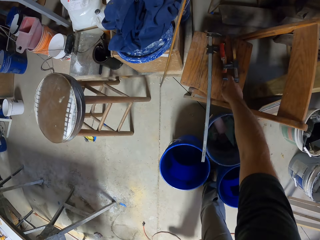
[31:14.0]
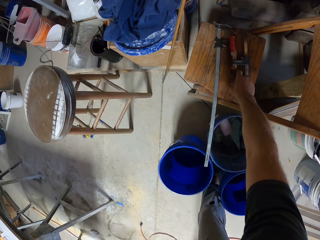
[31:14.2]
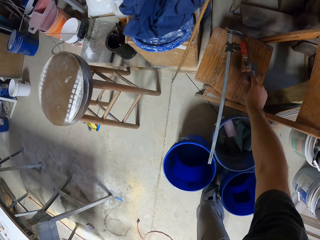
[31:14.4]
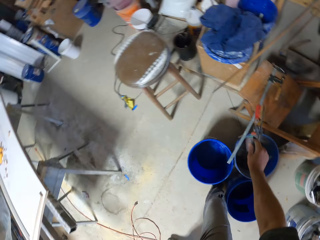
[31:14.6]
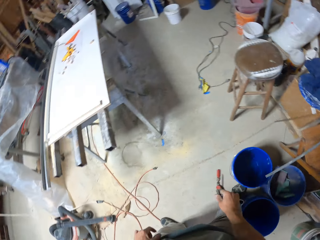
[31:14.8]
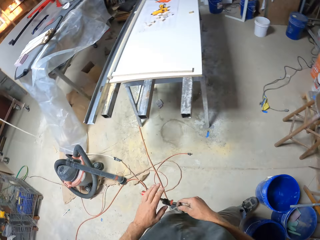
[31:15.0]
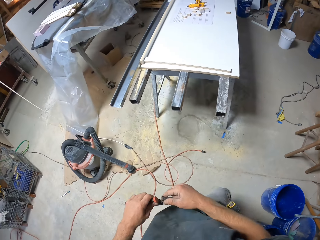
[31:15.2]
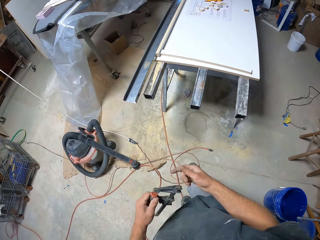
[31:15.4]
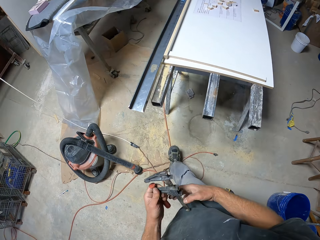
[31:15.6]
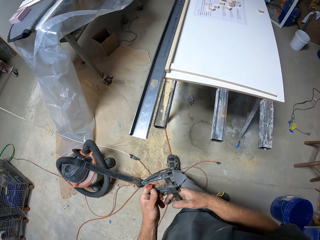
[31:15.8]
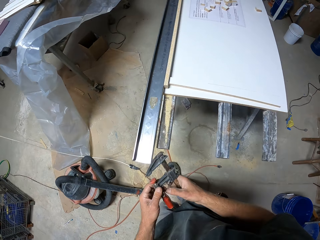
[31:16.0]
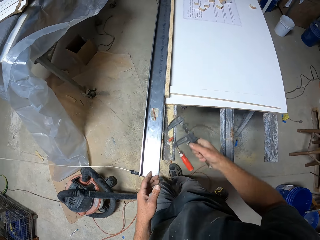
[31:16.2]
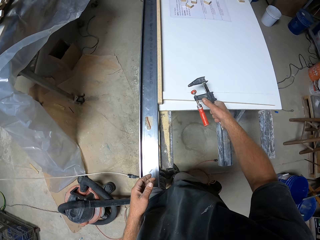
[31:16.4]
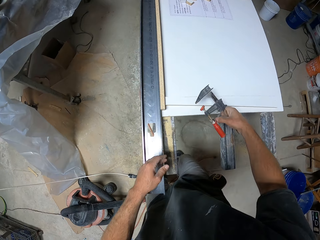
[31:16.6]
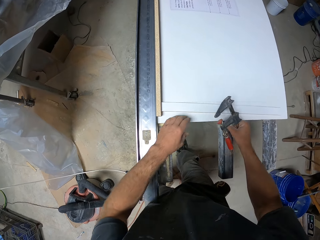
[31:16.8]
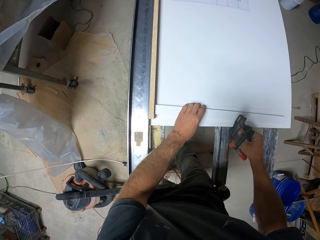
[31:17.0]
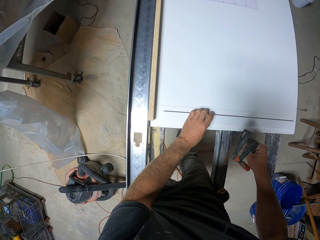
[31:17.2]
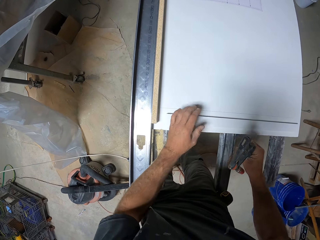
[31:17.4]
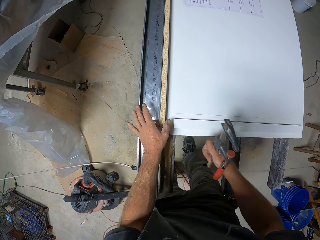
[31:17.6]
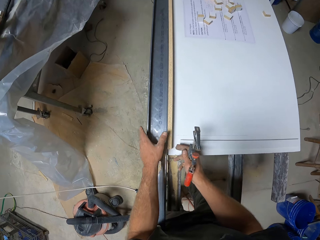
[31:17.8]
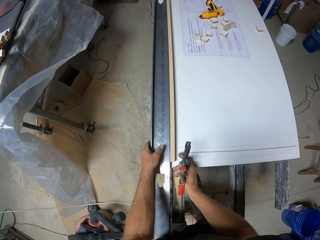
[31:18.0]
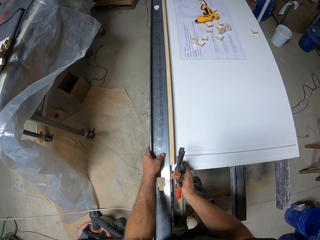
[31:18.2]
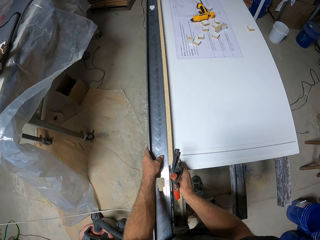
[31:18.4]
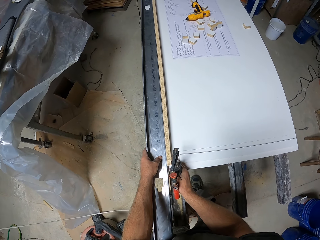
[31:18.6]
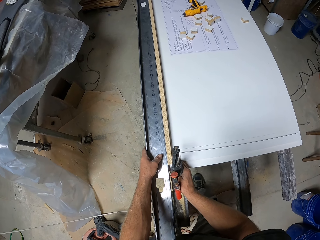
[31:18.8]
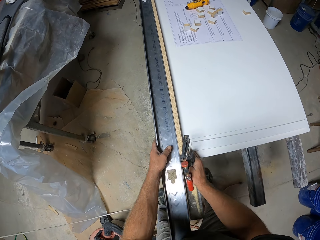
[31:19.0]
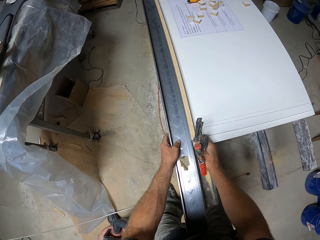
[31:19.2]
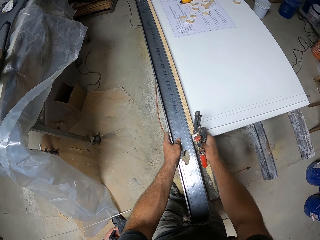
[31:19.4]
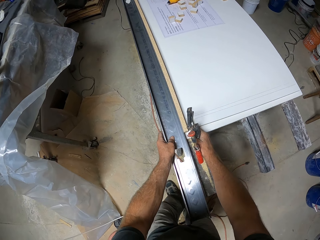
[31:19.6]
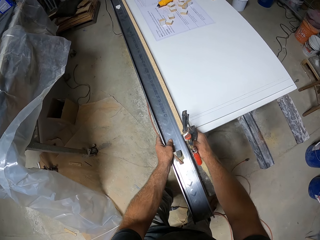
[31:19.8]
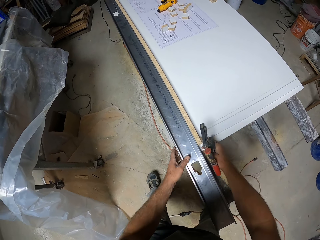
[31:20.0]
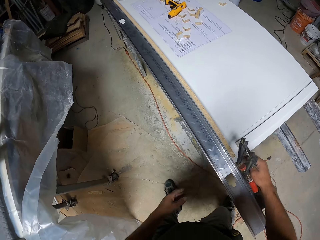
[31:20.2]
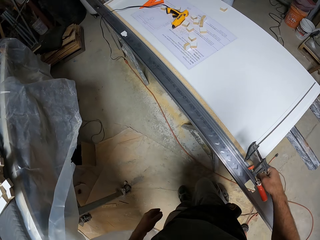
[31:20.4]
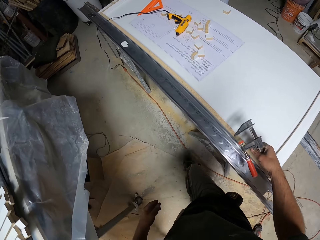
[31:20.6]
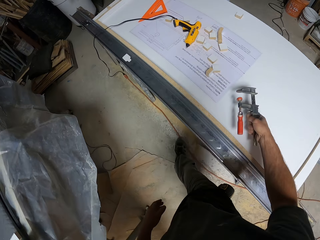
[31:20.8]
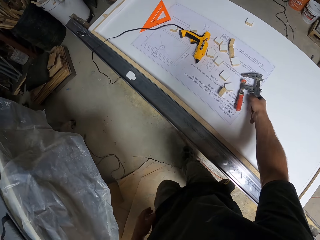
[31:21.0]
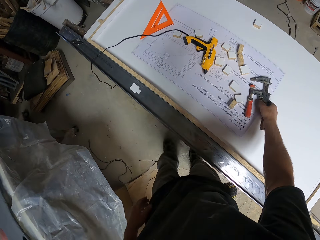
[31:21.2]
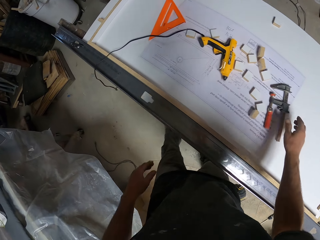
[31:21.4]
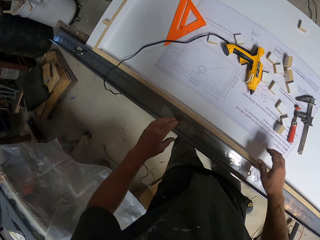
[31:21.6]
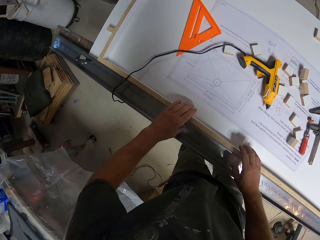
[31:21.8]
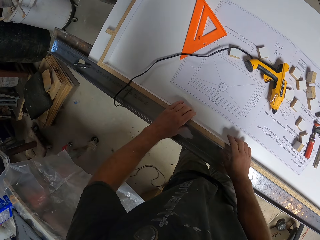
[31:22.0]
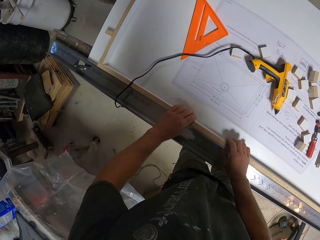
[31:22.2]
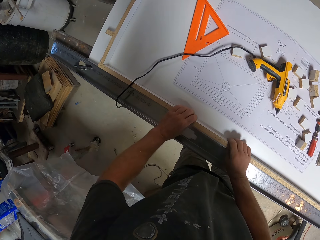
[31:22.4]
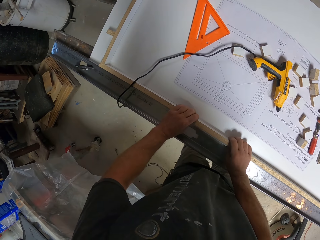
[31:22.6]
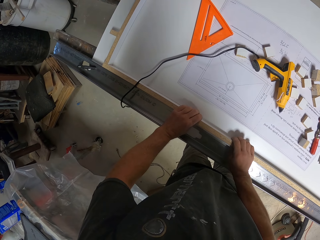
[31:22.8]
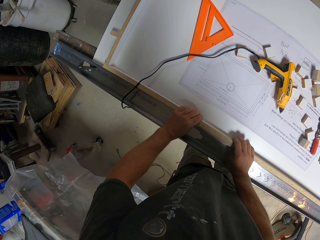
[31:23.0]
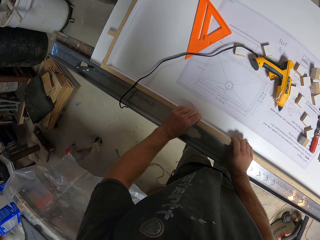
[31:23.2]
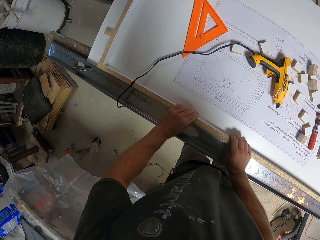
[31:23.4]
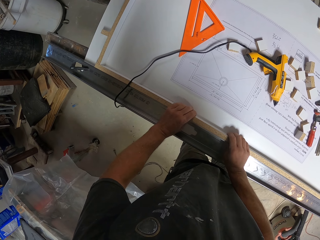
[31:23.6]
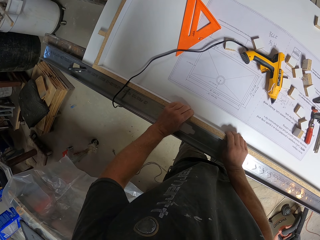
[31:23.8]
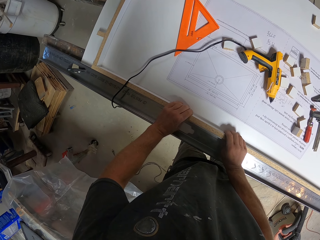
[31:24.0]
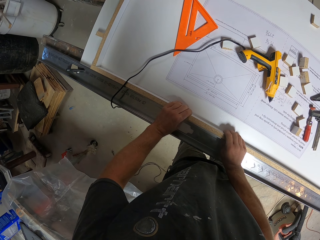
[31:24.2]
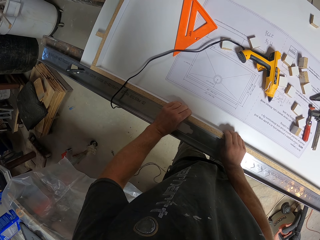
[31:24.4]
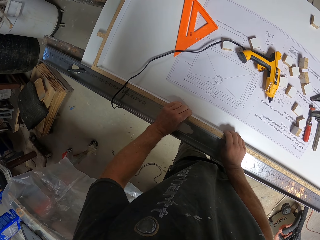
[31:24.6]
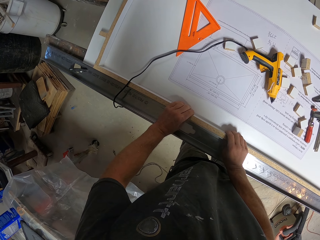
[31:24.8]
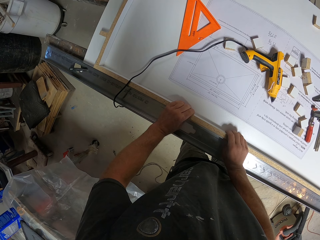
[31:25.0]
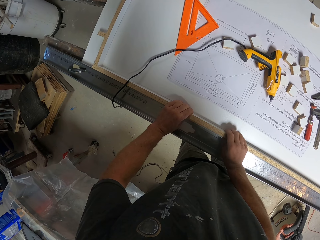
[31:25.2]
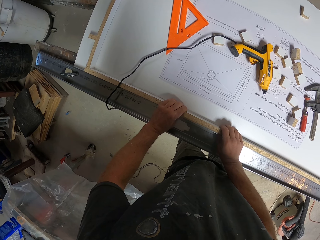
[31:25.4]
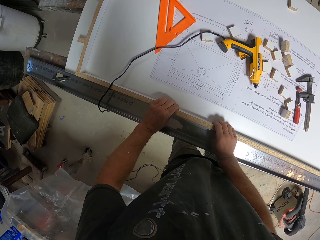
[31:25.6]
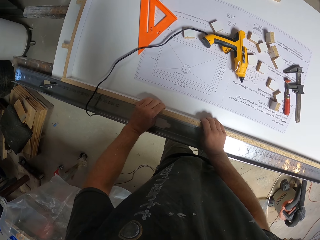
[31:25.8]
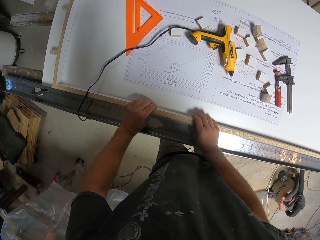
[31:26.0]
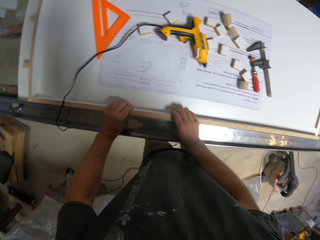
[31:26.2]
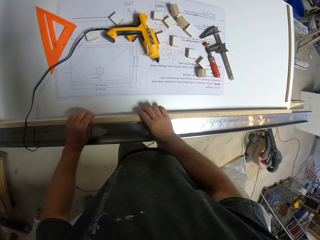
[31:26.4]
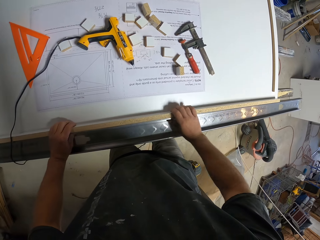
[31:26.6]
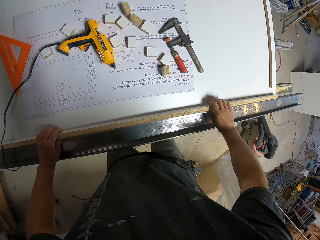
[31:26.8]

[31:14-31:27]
The camera wearer picks up the clamp. They walk across the workshop. They hold a metal. They put the clamp on the work bench. They hold the piece of wood.

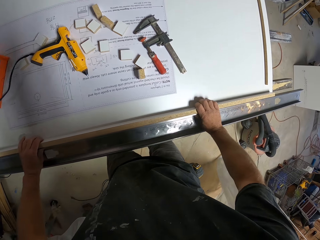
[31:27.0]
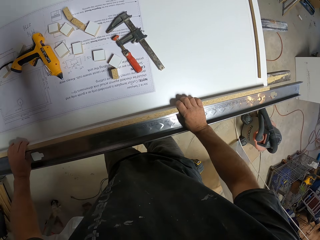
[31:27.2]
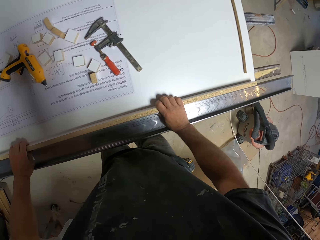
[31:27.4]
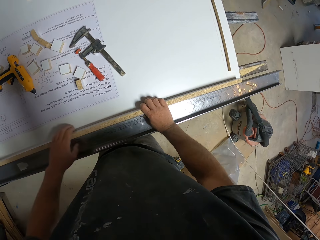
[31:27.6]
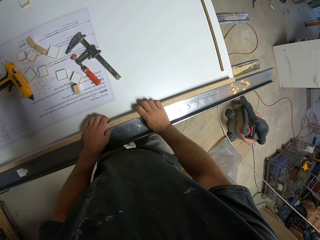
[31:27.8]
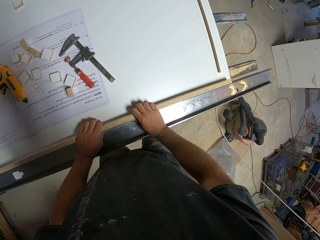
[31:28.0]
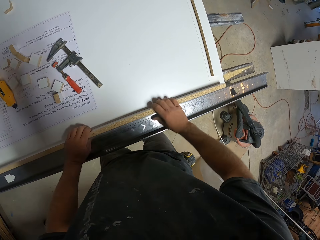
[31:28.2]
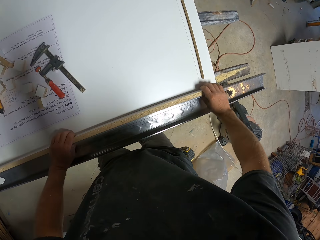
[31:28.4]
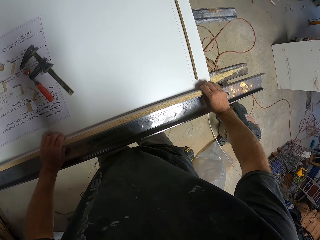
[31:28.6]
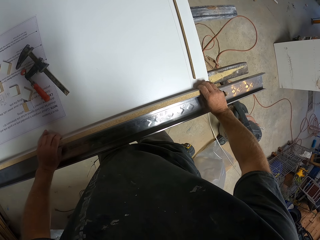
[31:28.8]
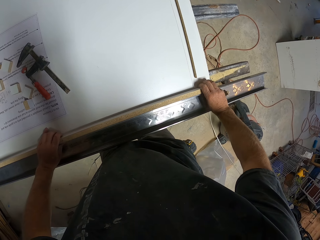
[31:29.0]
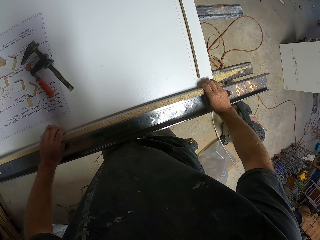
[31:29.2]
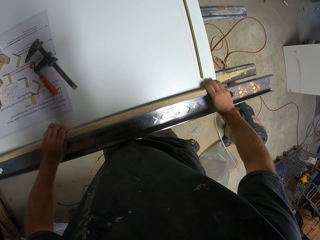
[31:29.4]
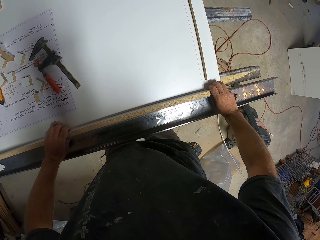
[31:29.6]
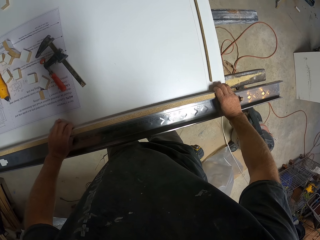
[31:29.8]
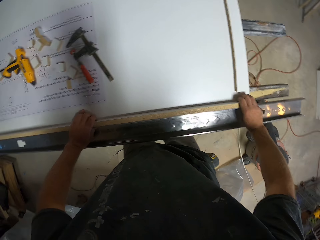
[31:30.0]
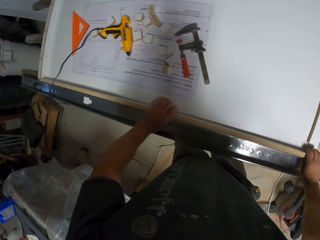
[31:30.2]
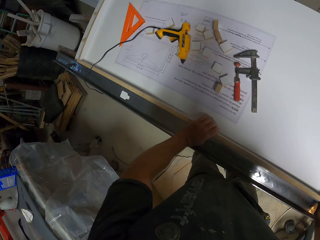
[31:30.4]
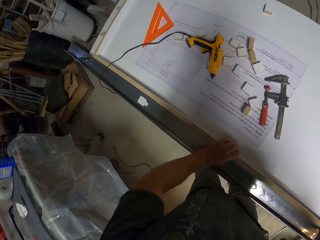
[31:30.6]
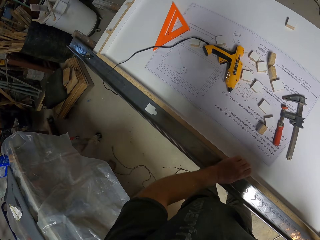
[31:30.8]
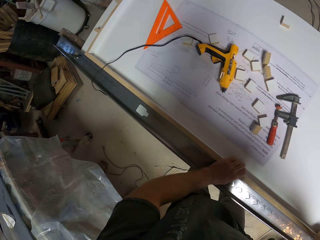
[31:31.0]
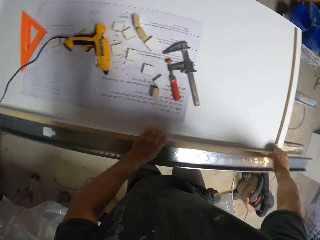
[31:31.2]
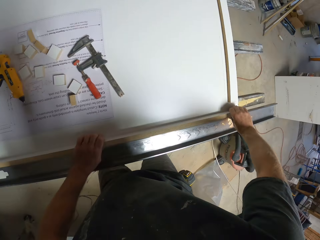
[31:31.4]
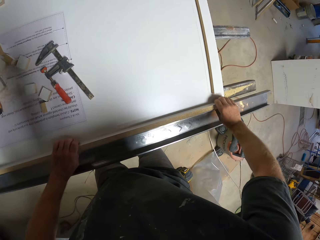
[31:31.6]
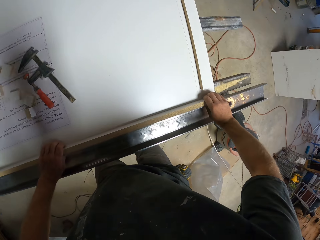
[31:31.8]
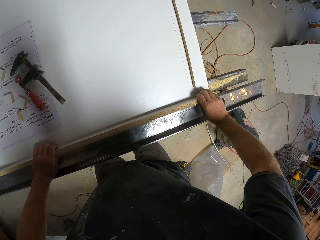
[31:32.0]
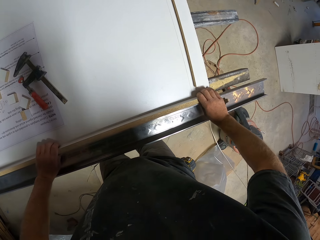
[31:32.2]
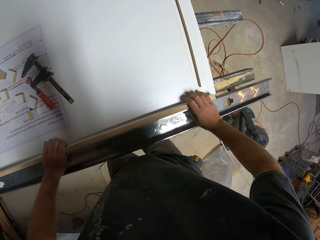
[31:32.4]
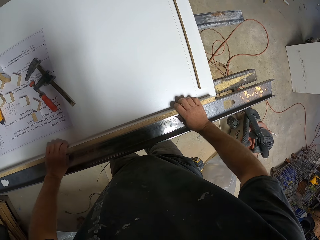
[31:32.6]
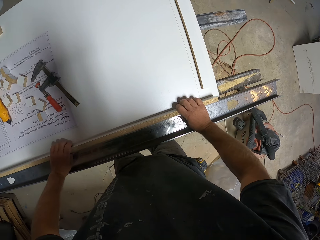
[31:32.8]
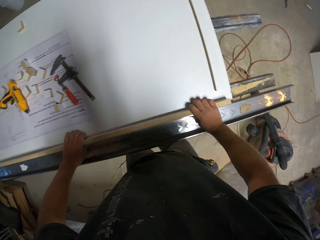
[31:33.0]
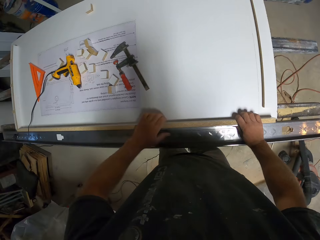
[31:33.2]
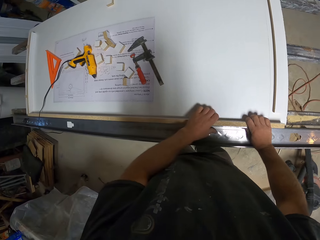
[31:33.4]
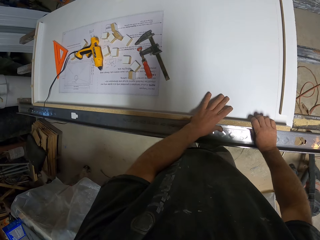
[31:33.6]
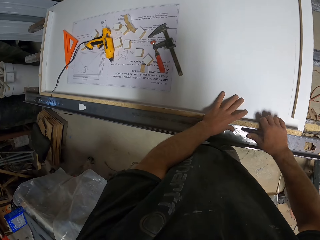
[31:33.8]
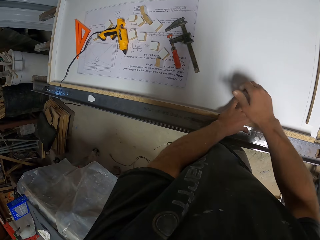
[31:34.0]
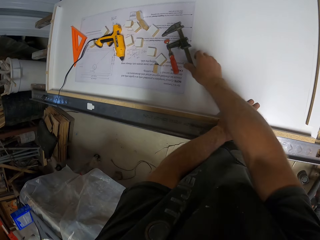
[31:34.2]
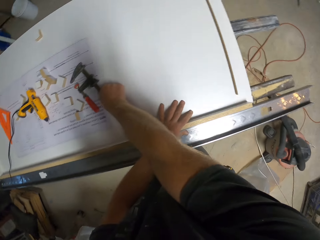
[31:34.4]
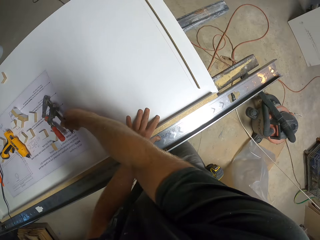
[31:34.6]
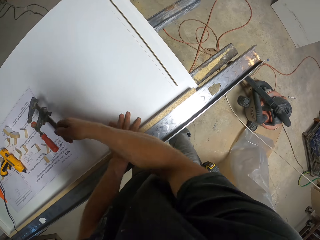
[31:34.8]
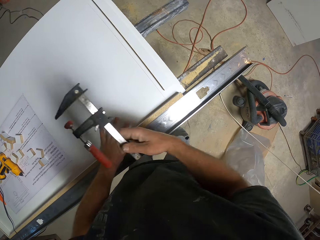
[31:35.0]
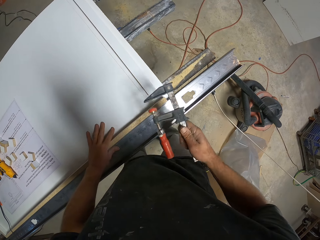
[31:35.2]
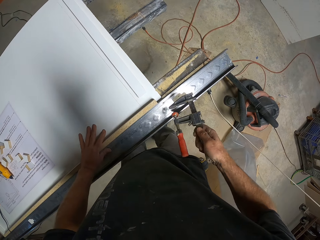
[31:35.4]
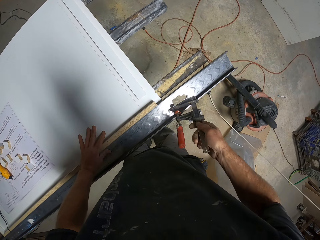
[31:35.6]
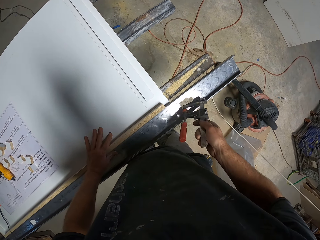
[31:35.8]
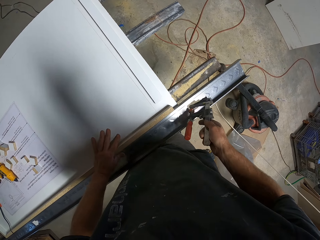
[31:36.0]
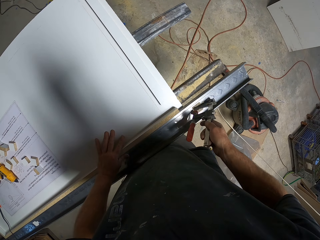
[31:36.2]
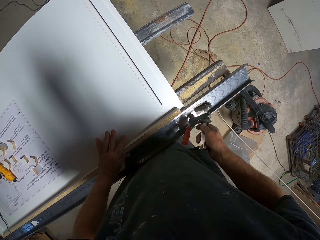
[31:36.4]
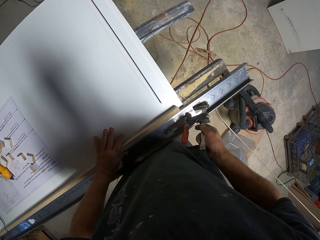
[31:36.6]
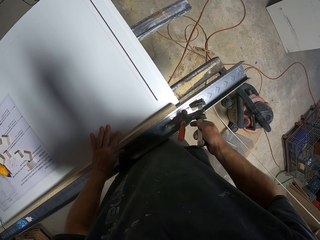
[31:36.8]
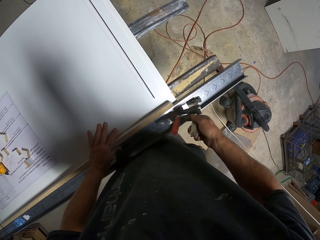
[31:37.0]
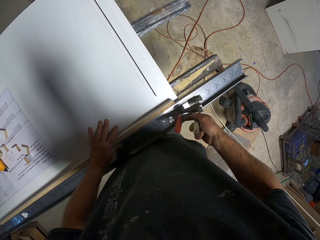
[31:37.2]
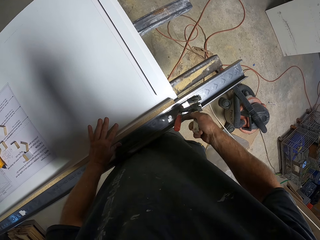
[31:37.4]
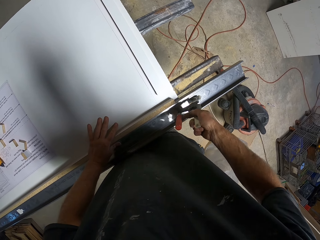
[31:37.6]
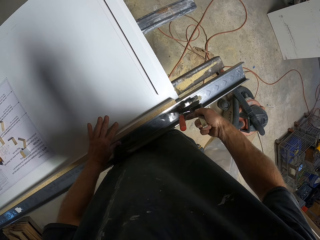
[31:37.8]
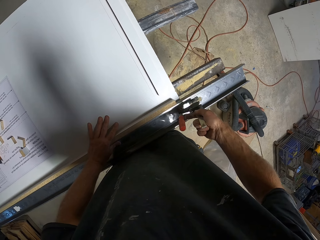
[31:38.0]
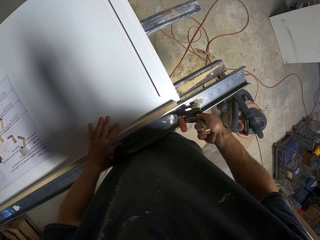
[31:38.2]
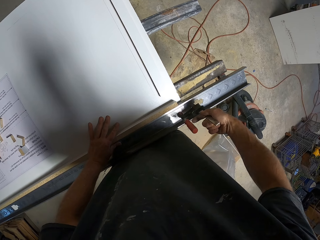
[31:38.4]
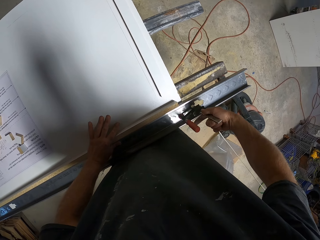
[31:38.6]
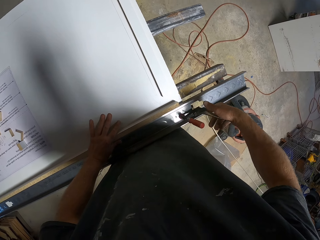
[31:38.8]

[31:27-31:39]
The camera wearer picks up the clamp. They put the clamp on the metal bar.
